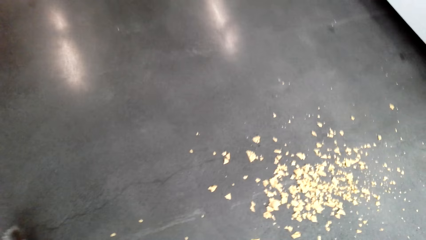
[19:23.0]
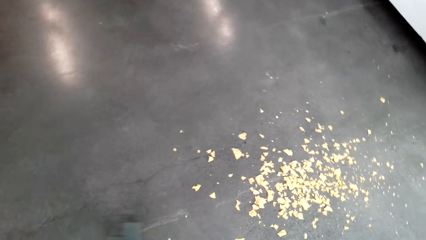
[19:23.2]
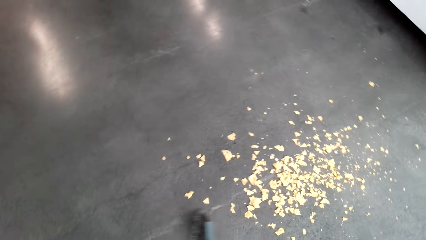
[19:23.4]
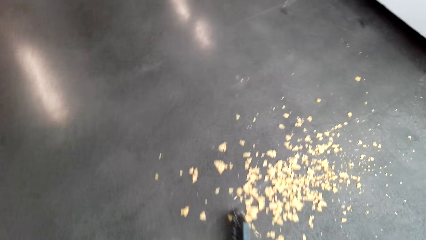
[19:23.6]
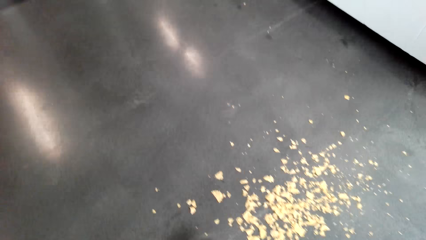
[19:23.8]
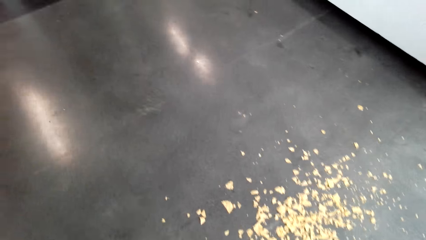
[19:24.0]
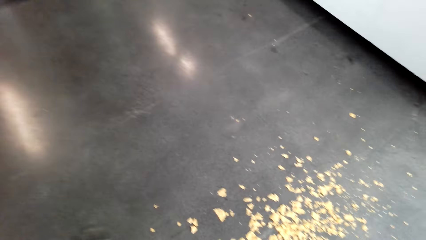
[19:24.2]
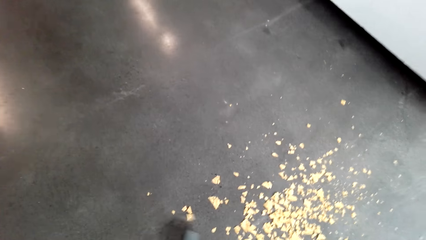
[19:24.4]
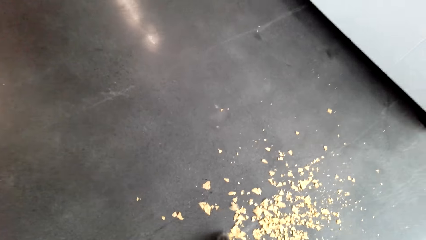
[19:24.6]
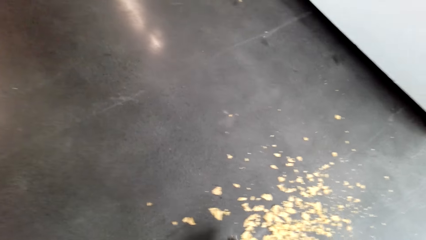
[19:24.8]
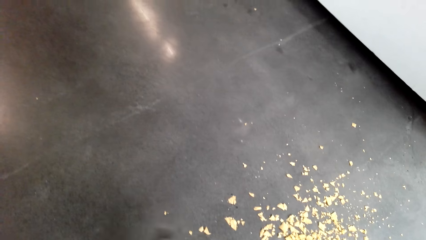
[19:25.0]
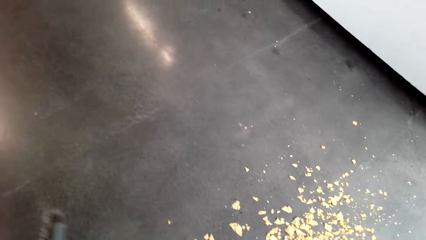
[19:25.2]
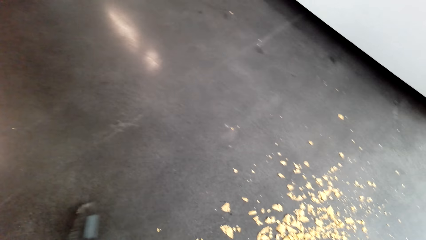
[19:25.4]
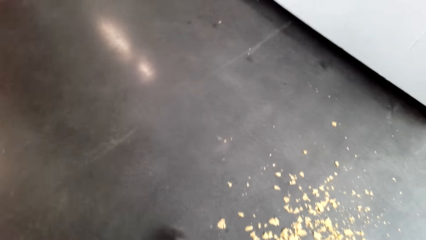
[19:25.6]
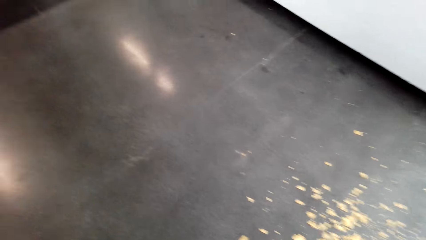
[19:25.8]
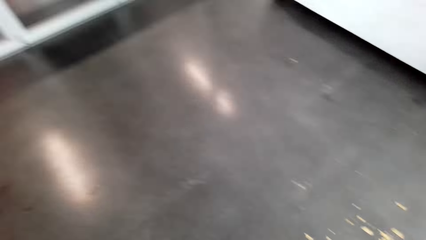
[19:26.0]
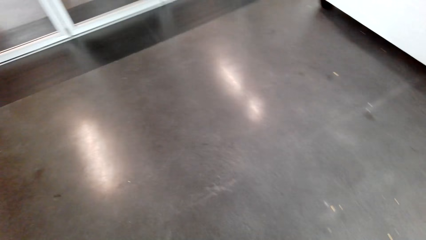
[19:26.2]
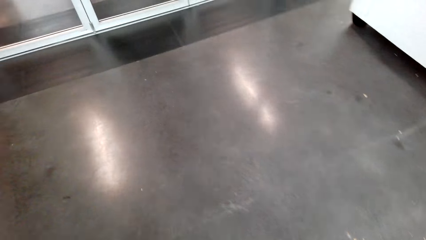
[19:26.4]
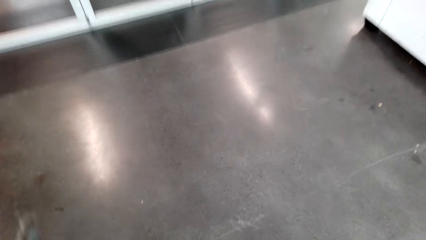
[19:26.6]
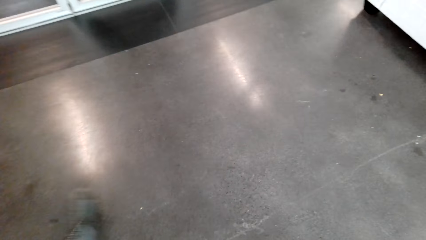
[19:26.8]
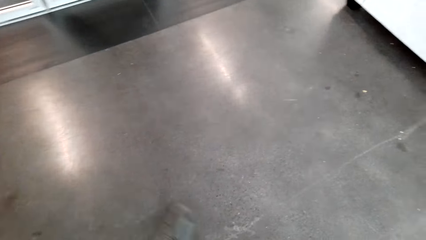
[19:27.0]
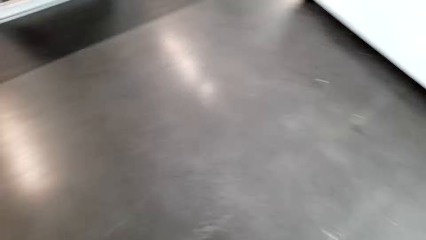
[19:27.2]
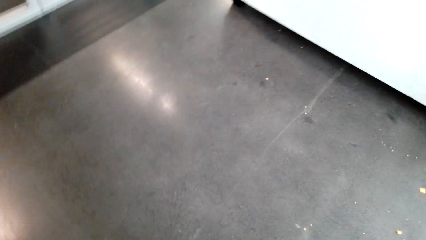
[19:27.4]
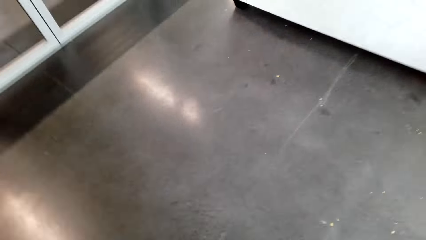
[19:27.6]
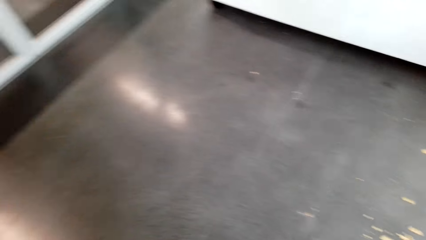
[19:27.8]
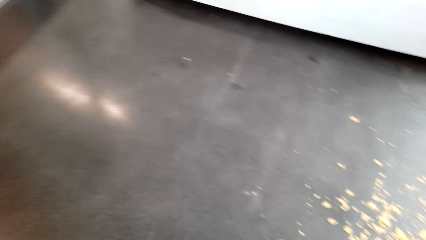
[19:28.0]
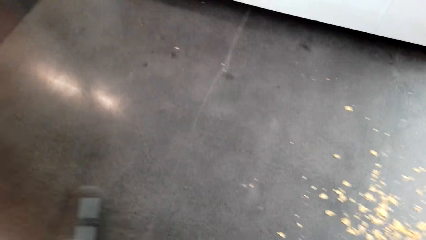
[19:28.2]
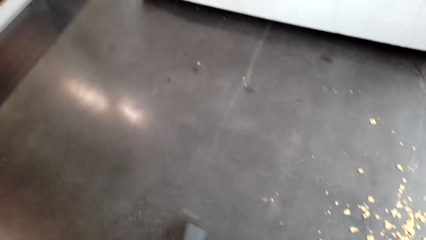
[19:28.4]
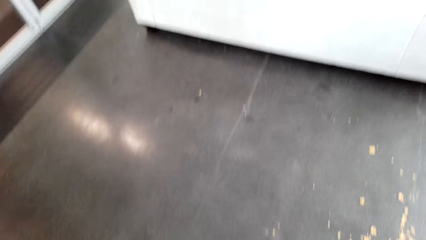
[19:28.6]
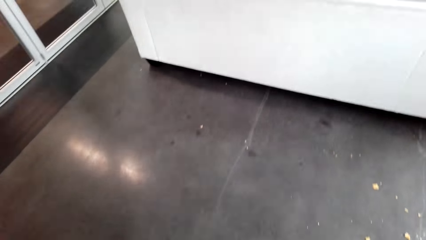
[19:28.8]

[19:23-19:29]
The camera wearer swipes the floor with a brush. They clean the dust on the floor.

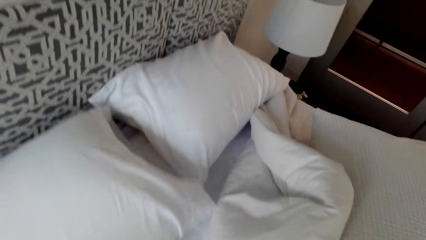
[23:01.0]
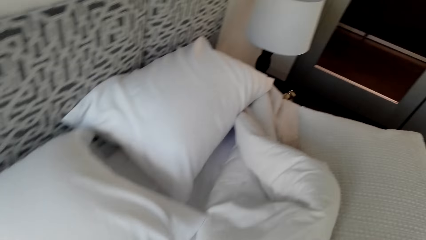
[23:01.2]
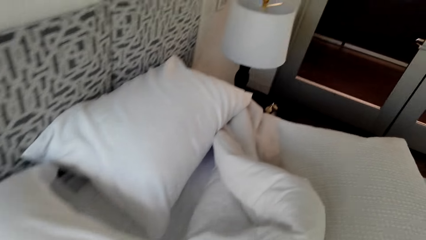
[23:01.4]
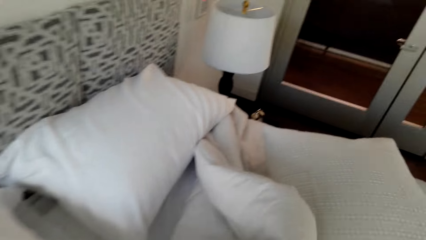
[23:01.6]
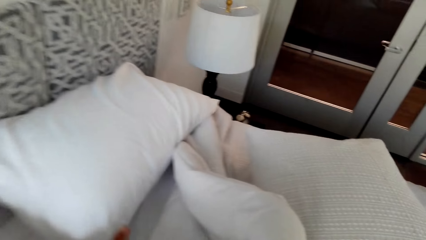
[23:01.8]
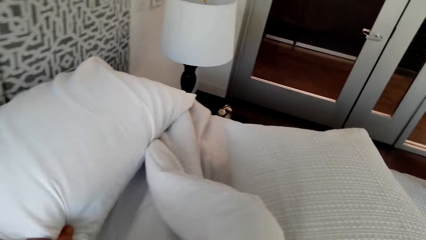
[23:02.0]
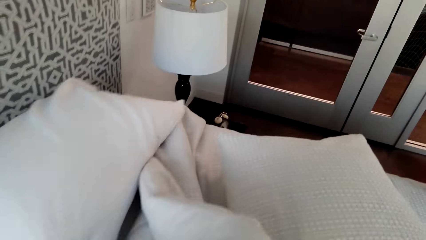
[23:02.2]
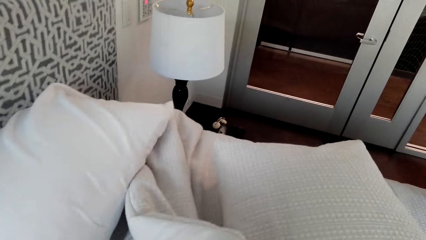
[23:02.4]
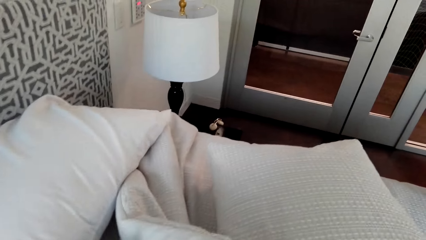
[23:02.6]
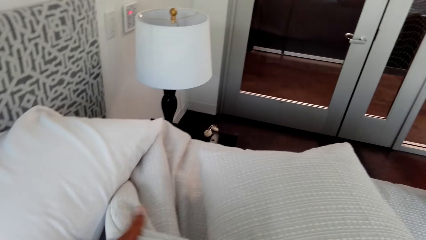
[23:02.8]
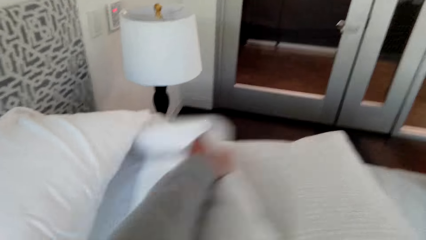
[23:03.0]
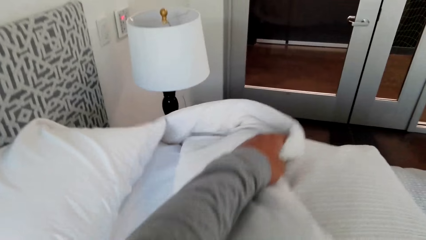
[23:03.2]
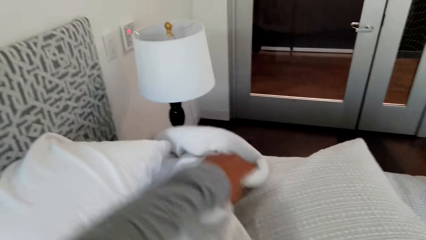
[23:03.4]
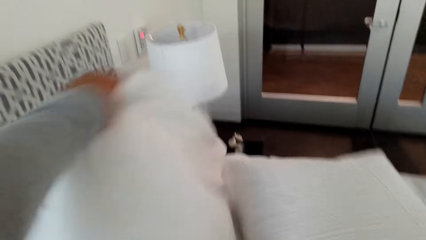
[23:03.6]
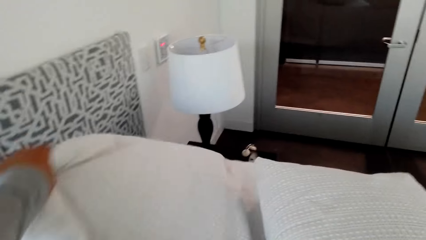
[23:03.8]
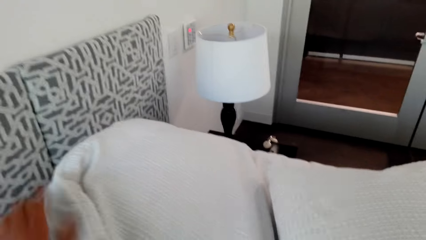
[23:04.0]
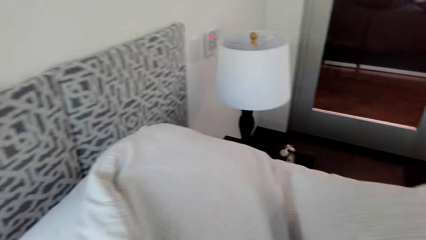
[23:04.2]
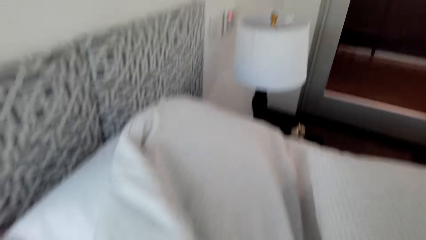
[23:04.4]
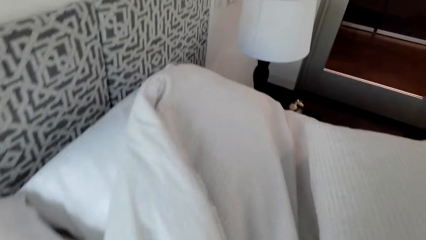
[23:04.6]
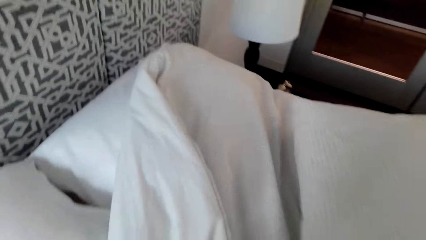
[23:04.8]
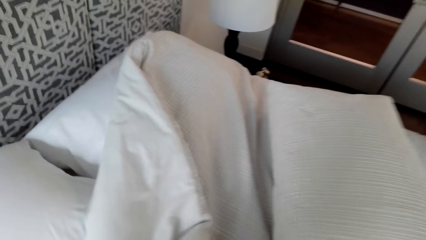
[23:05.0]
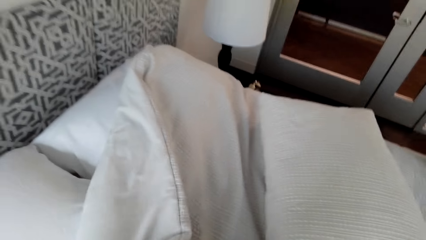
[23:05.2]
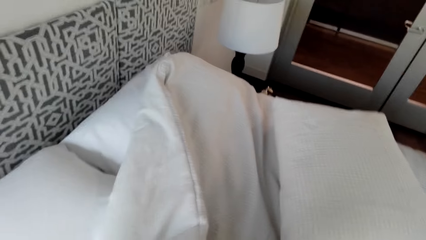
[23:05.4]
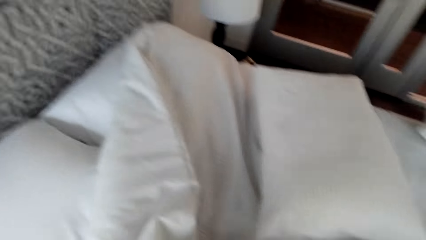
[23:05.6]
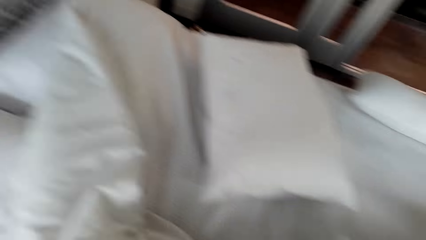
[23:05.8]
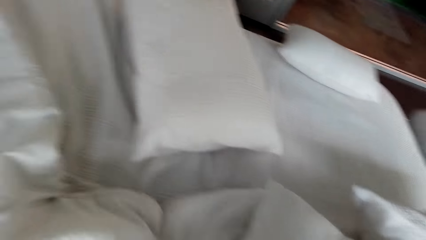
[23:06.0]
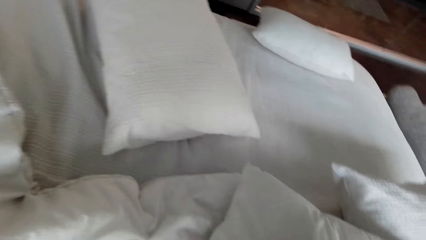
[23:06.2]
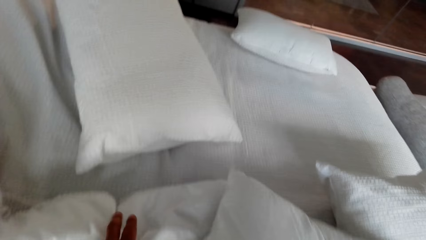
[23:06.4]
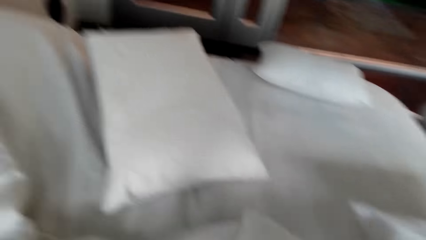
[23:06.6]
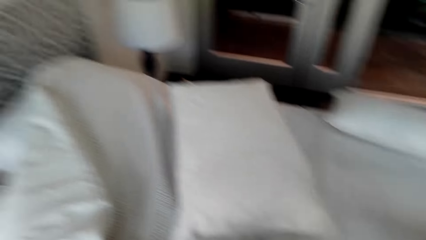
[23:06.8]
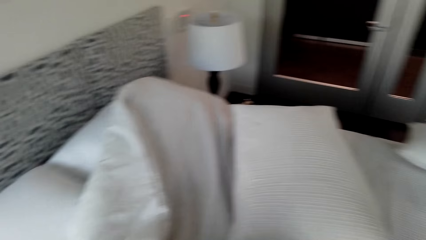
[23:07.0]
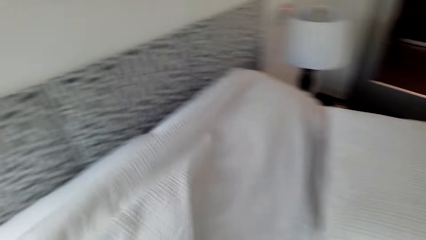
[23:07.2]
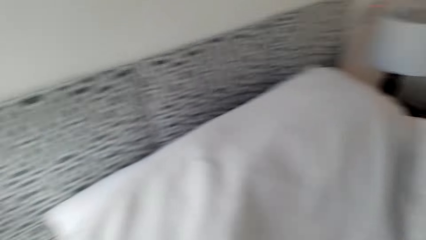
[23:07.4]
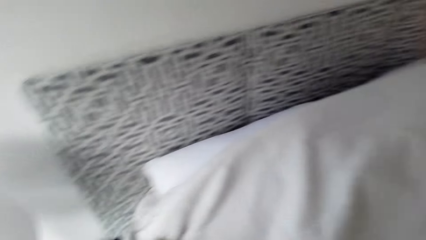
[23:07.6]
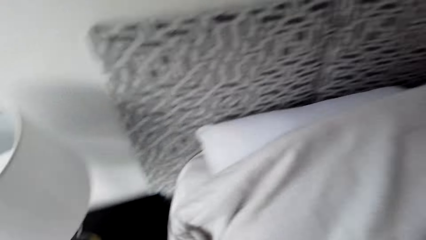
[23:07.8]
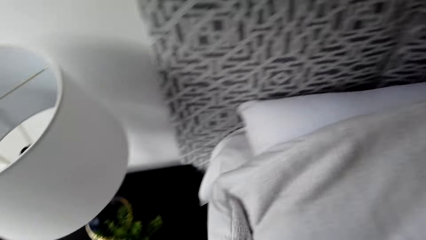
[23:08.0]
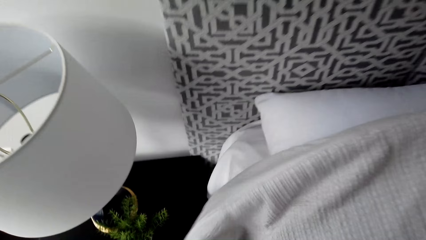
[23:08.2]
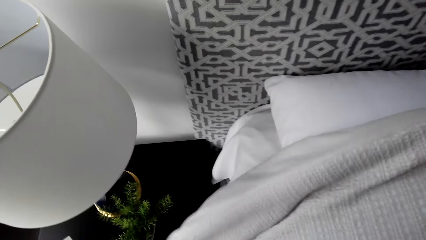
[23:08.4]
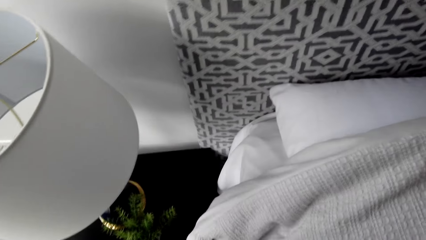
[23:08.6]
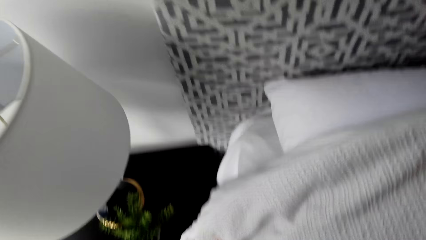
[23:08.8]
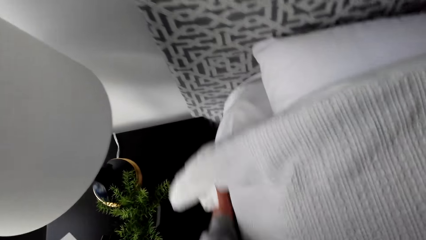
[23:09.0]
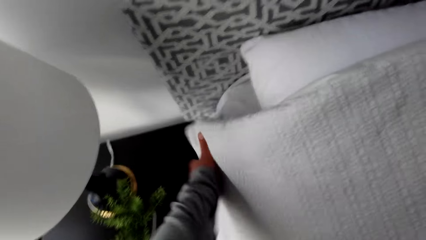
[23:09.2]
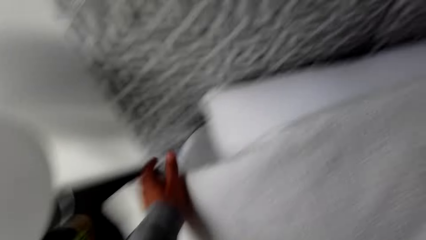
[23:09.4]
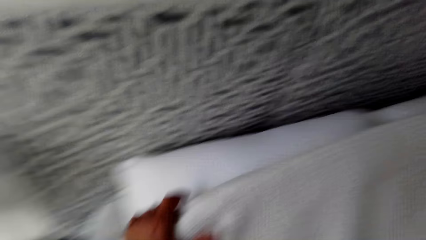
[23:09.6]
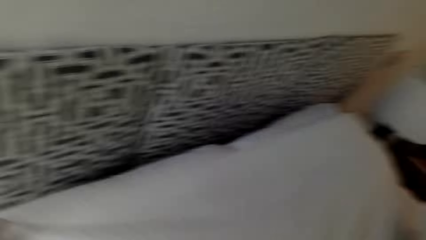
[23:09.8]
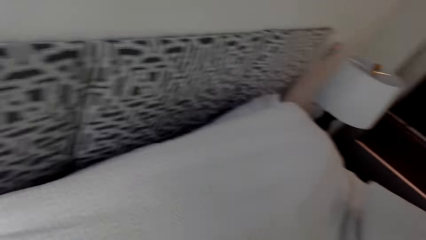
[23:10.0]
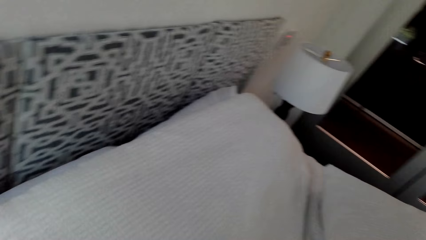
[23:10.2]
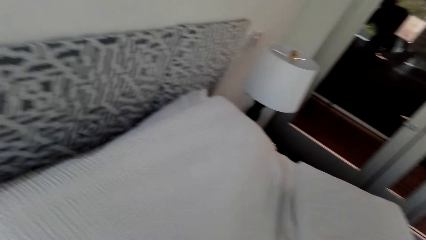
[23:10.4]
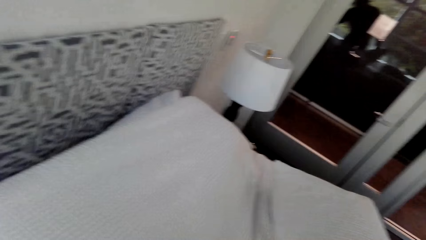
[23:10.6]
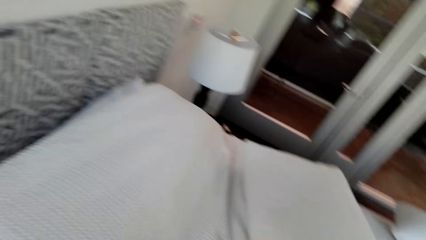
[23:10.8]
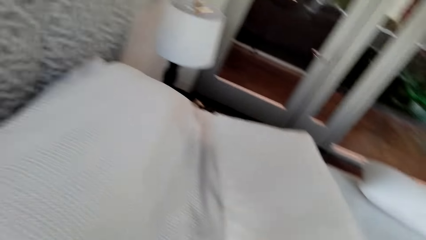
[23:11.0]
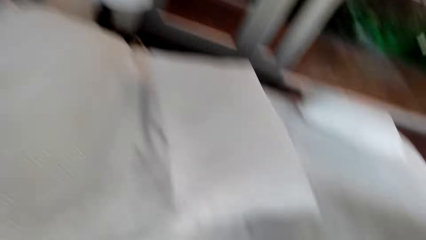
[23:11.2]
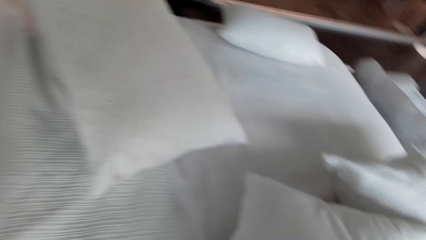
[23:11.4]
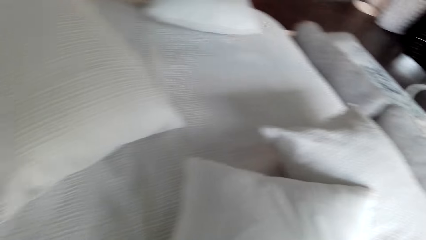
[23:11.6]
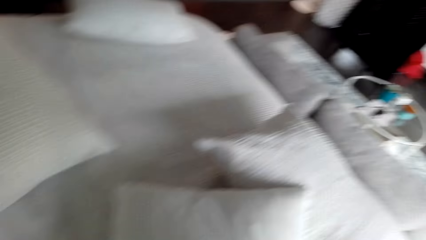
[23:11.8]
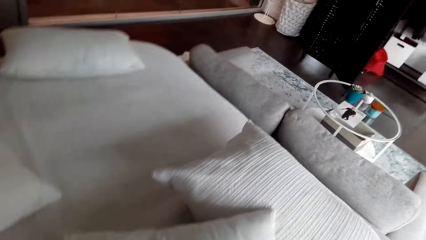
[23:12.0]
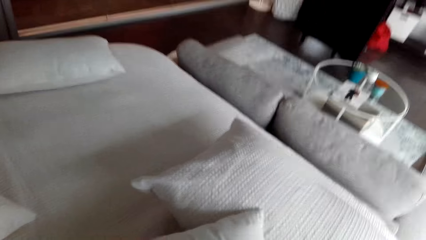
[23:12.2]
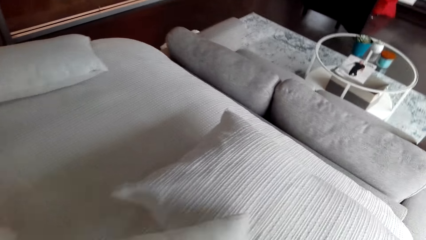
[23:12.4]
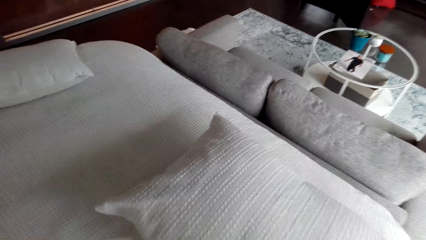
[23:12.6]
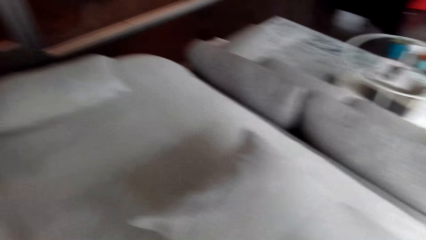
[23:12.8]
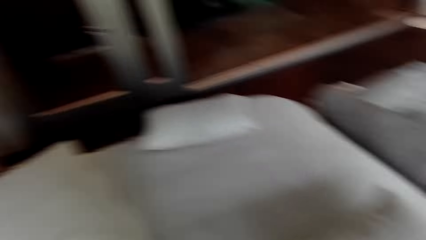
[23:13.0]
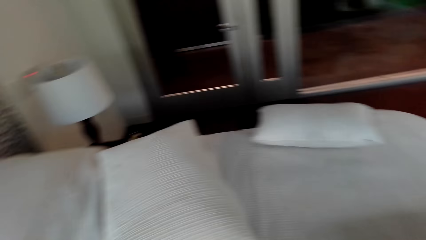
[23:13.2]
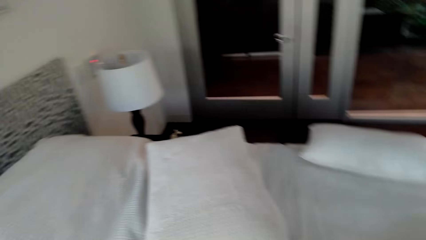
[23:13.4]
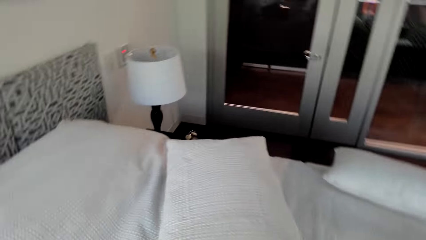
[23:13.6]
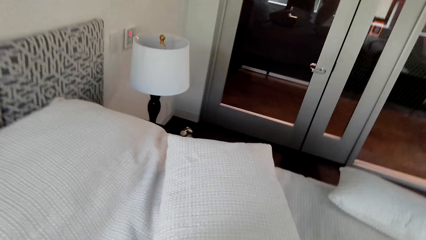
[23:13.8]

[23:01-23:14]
The camera wearer pulls the pillow. They fold the blanket. They spread the bed sheet or blanket on the bed. They pick up a pillow. They unfold the blanket. They straighten the blanket. They move around in the room.
